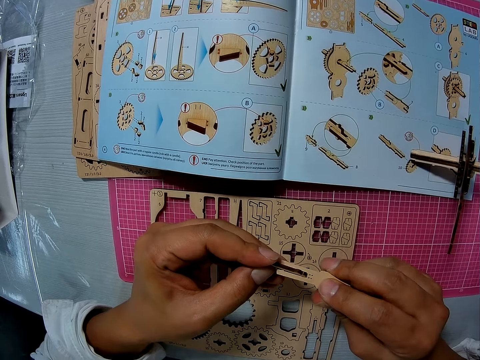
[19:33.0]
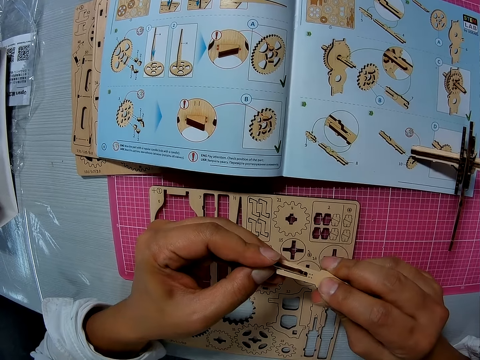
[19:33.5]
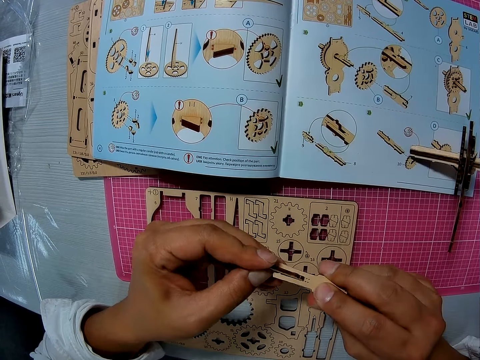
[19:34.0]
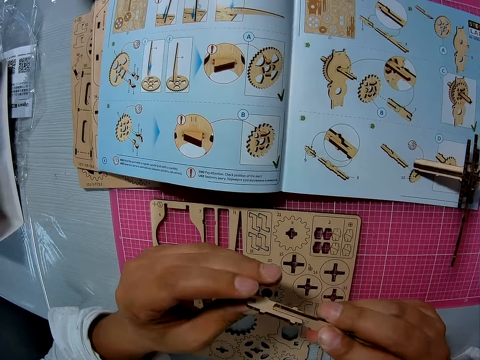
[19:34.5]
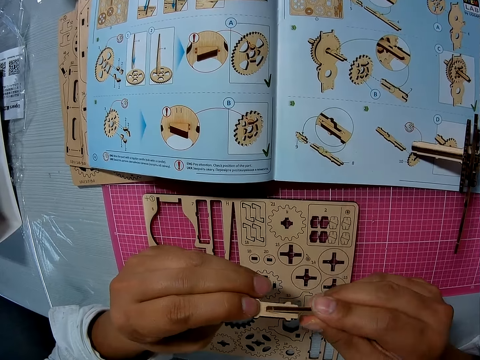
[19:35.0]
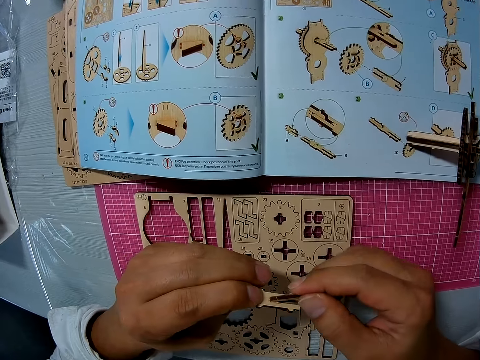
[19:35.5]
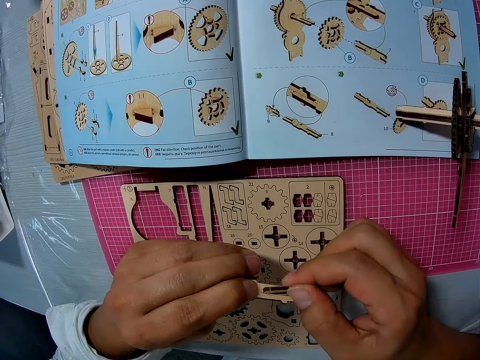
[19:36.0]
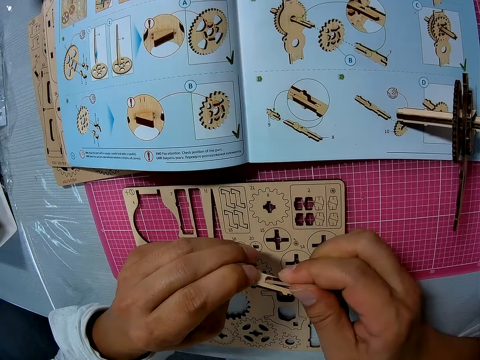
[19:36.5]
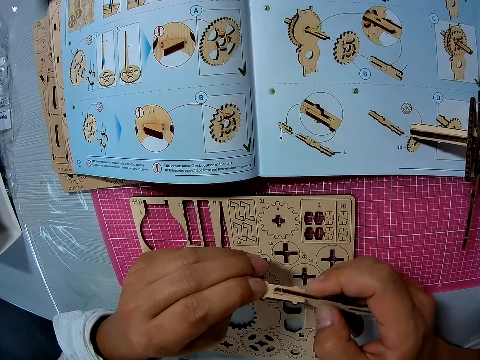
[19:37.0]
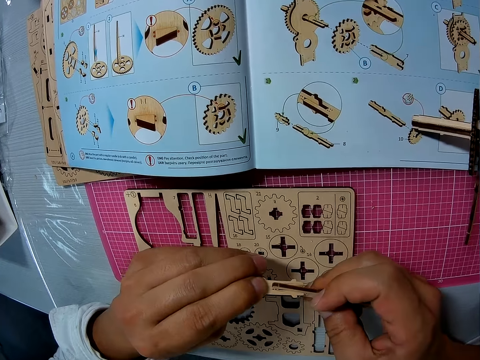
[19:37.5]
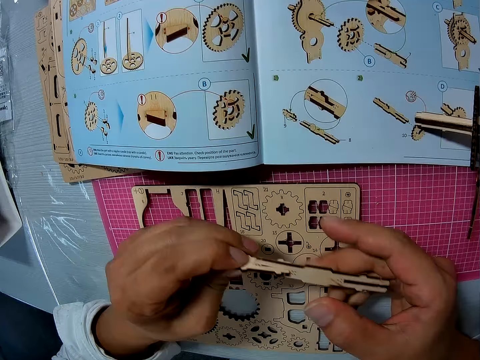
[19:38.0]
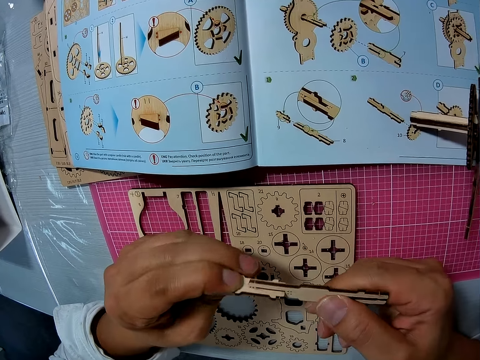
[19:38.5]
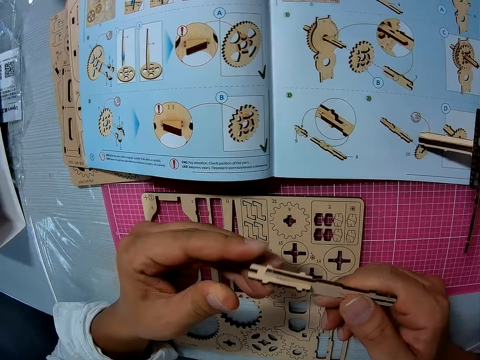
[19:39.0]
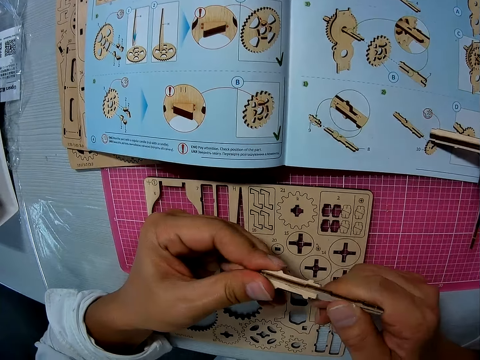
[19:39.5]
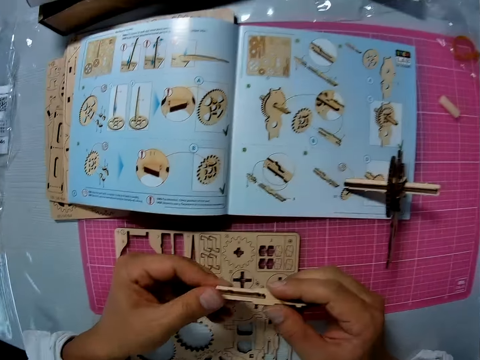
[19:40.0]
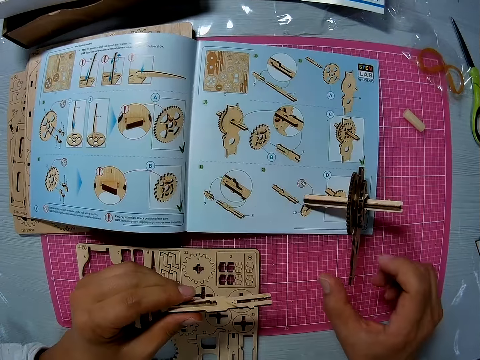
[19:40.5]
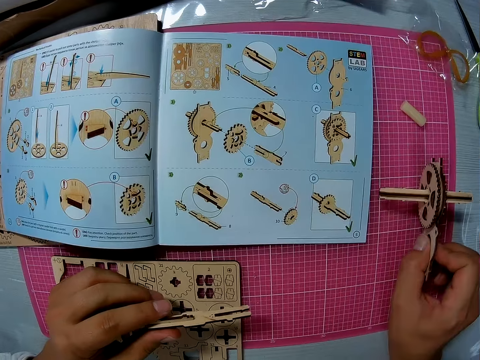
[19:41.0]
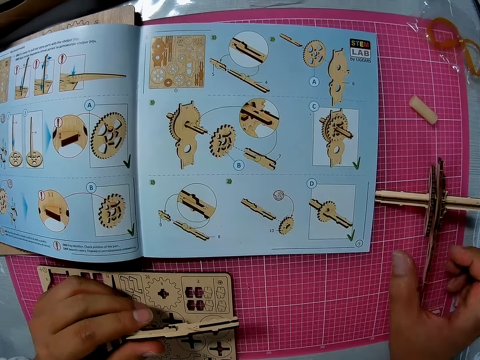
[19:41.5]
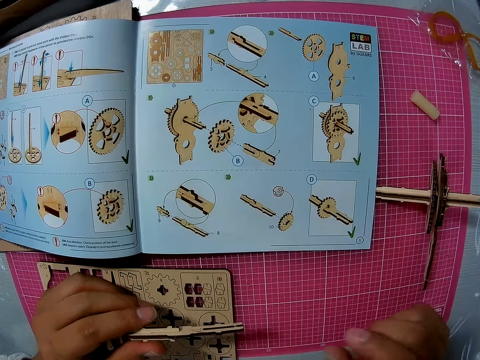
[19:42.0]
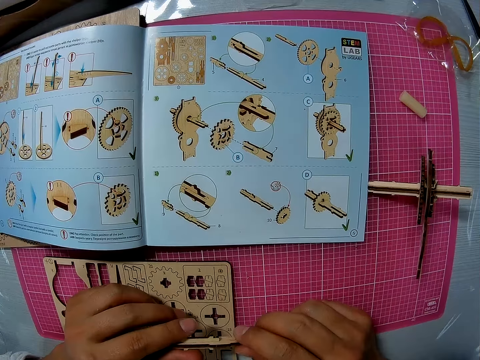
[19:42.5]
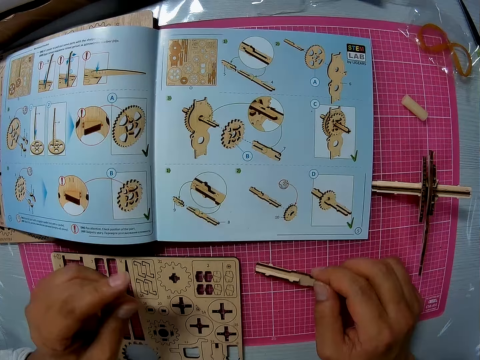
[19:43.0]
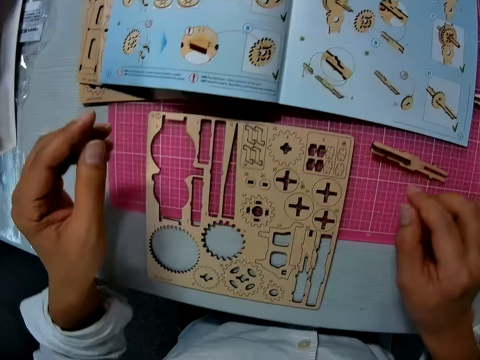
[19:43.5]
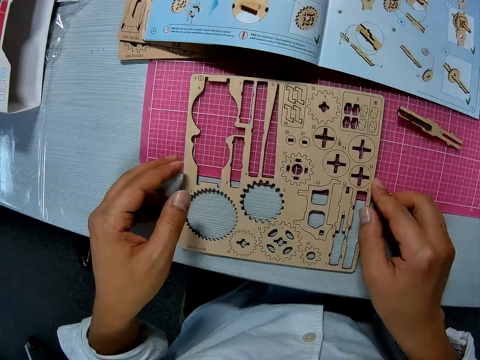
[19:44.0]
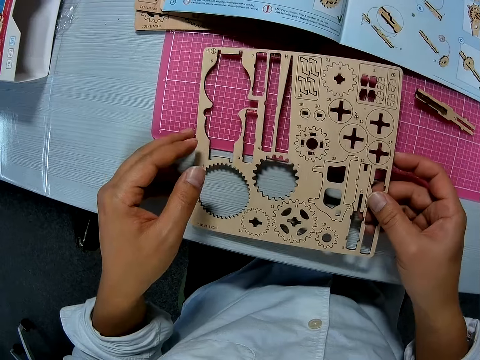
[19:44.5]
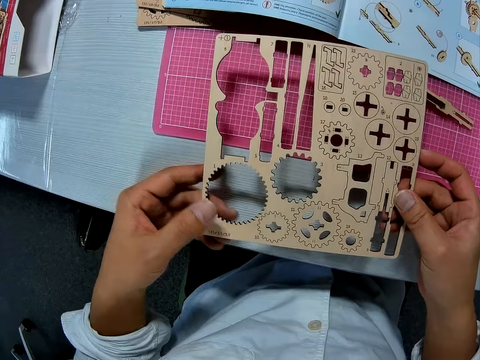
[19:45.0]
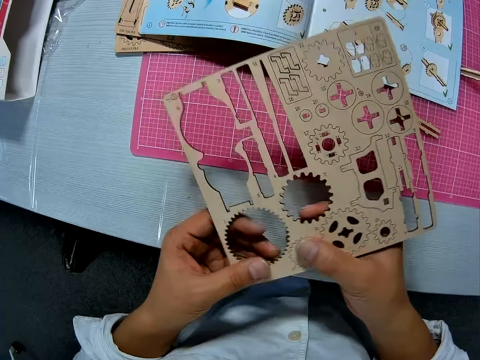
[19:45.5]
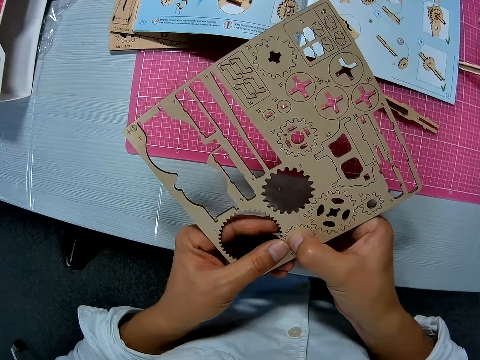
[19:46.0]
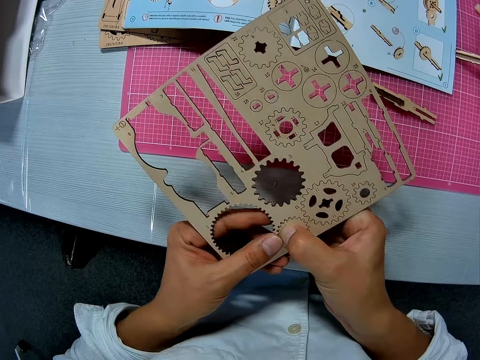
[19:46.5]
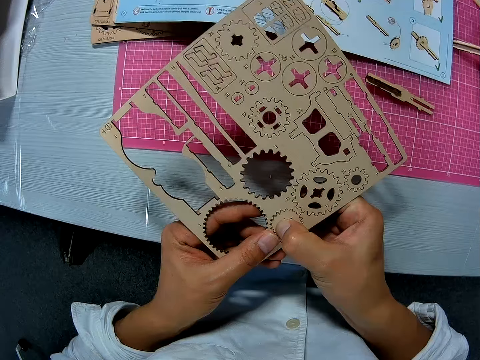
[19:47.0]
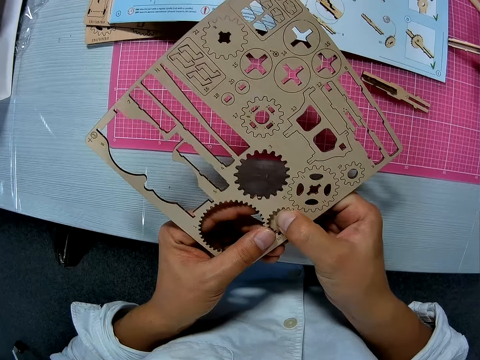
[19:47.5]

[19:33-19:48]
The camera wearer moves a wood craft away from a book on the table. They put the piece of wood craft on the table. They lift the sheet and remove a piece from the sheet.

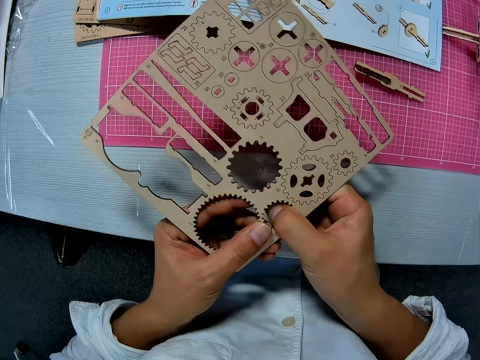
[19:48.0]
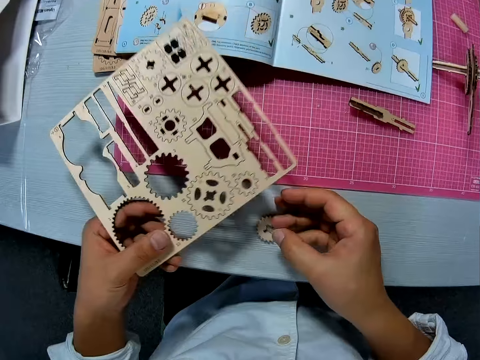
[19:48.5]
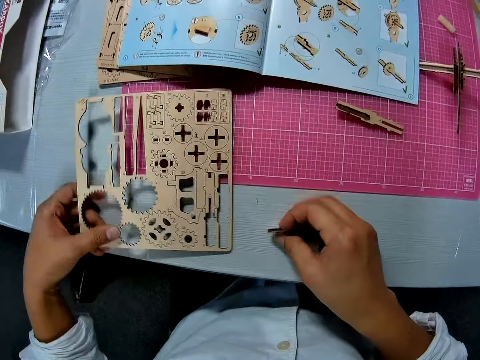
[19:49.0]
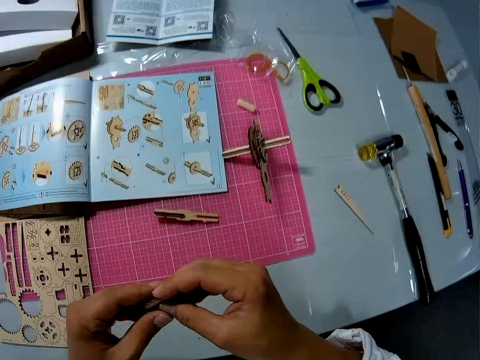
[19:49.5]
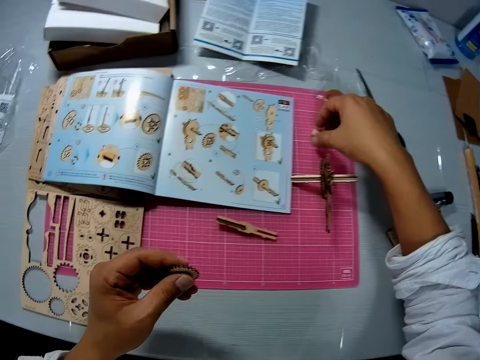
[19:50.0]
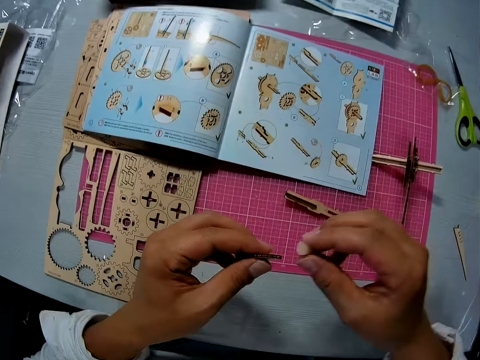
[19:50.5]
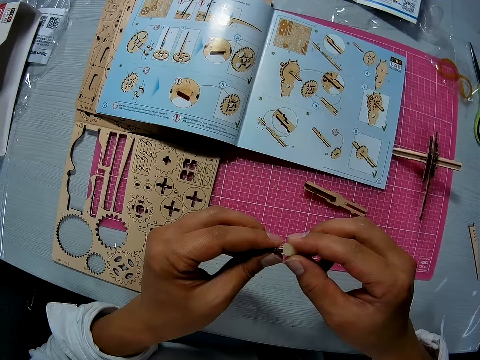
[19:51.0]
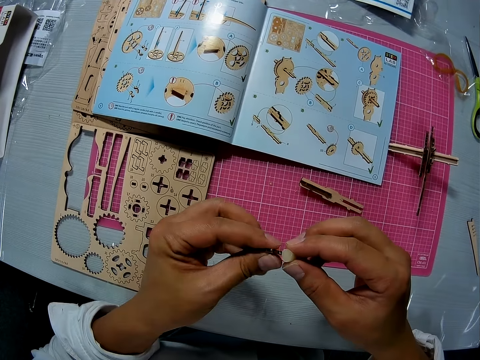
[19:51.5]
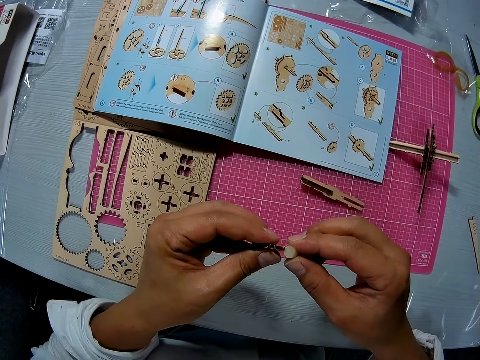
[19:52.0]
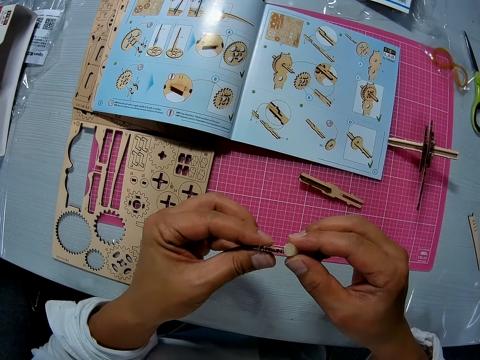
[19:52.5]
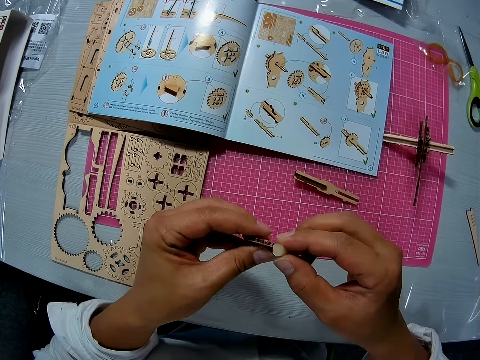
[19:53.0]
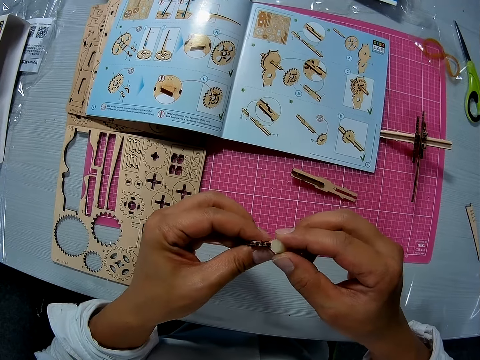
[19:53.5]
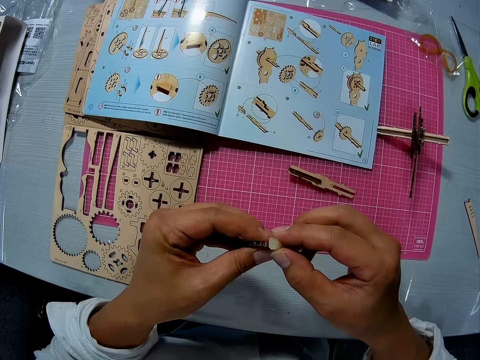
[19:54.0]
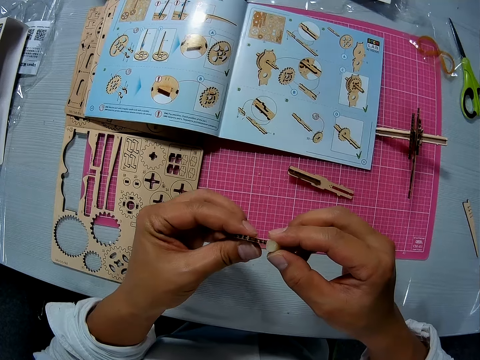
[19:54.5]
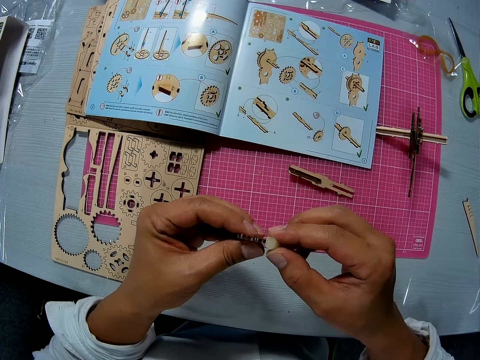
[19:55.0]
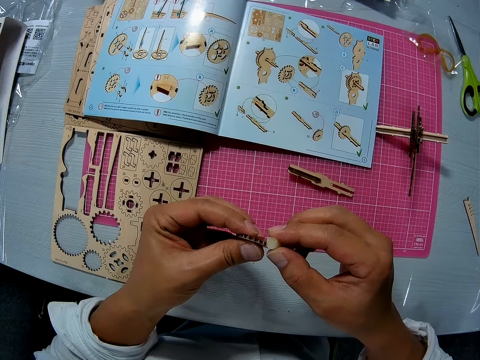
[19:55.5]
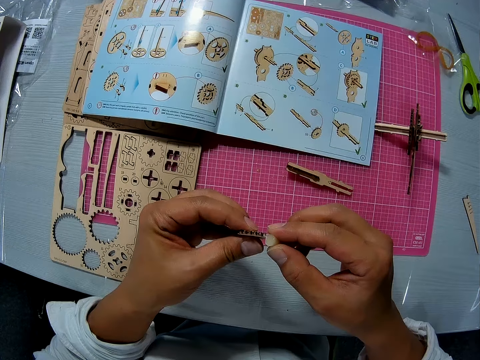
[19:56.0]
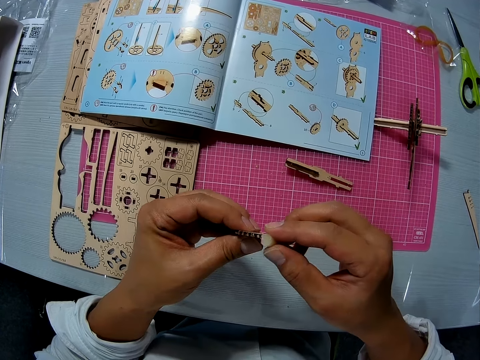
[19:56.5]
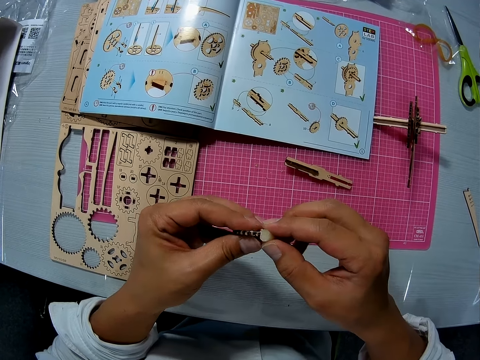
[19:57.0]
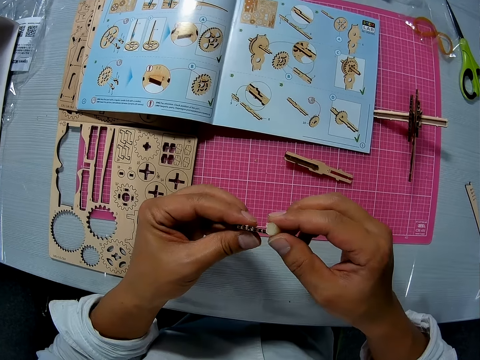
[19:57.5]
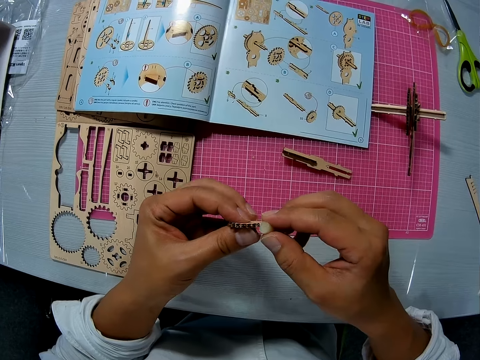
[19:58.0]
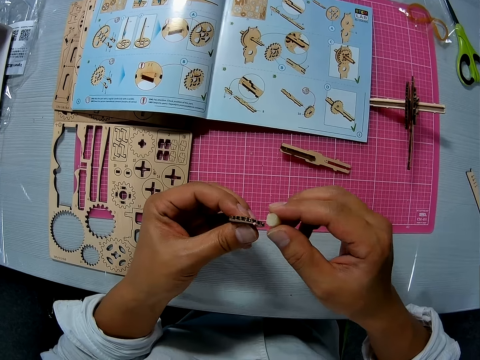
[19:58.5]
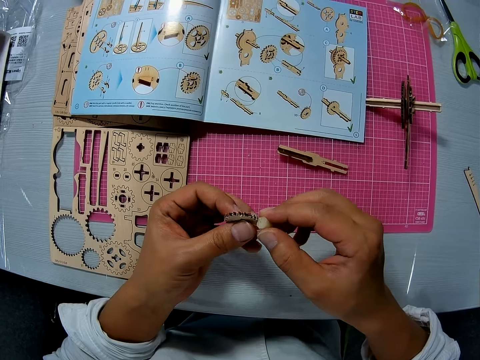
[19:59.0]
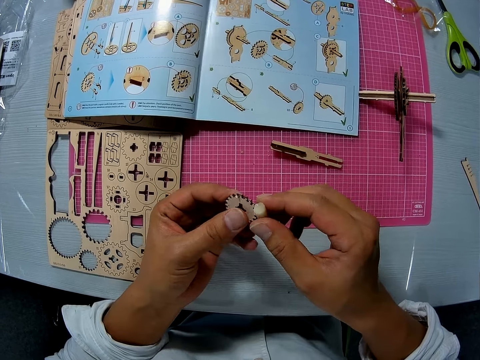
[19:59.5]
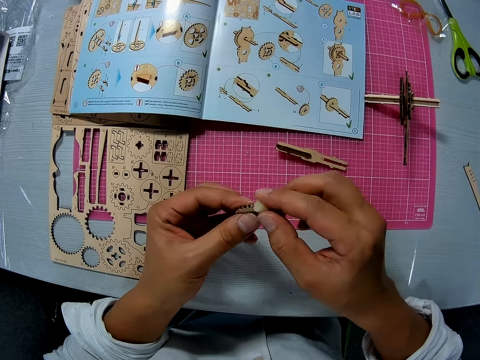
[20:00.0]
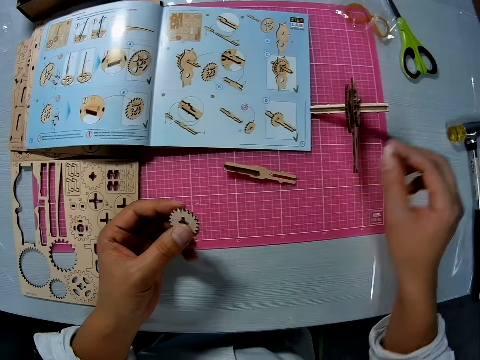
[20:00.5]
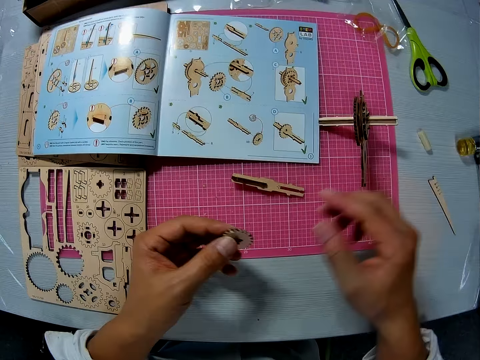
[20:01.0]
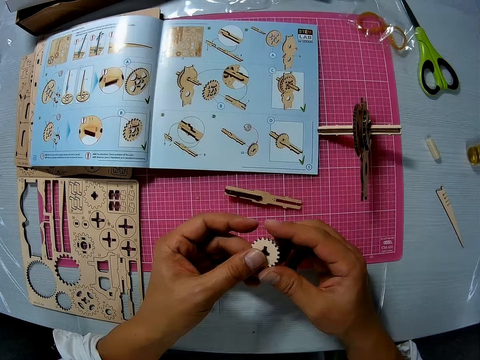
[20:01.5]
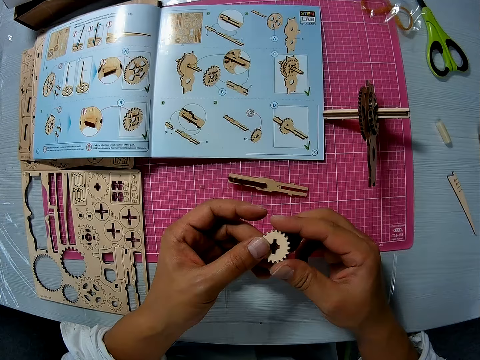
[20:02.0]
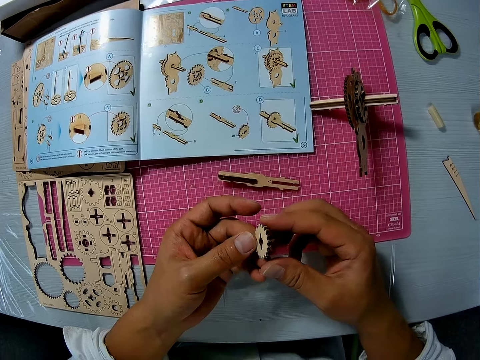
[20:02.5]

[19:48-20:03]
The camera wearer drops a piece of wood craft on the table. They put the wood craft on the table and pick up the piece of wood craft. They pick a glue stick or sandpaper. They smoothen the piece with the sandpaper and apply glue on the wood craft. They put the glue stick on the table.
